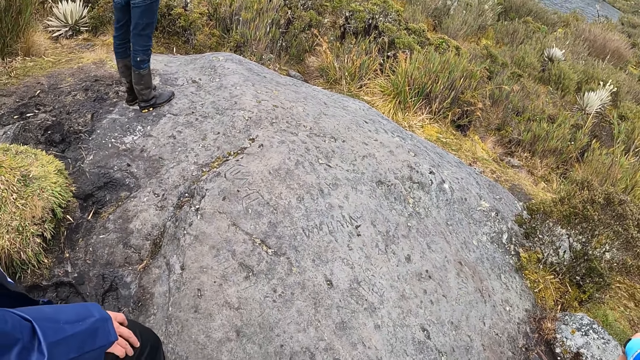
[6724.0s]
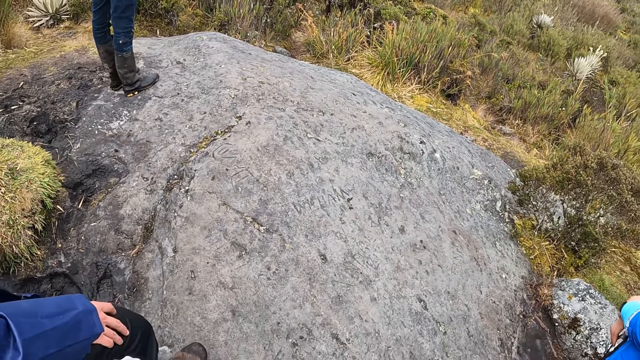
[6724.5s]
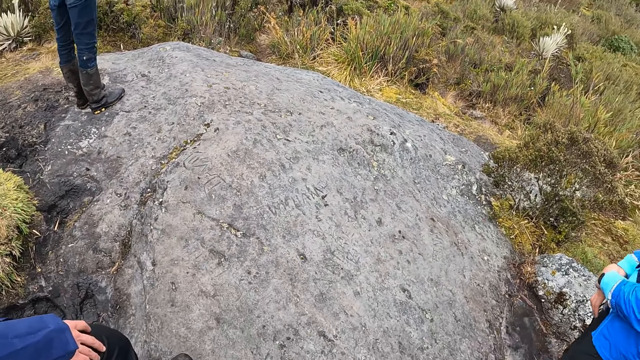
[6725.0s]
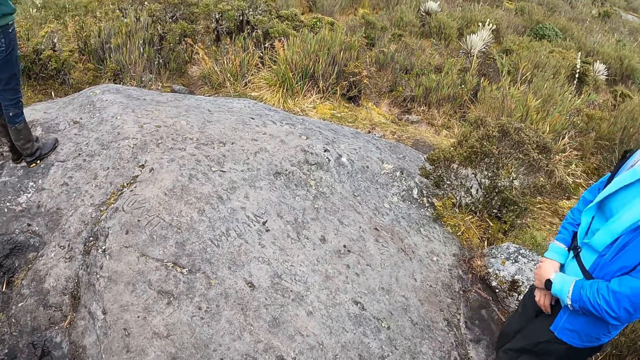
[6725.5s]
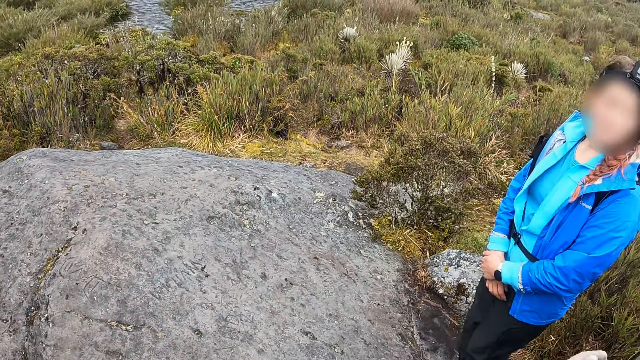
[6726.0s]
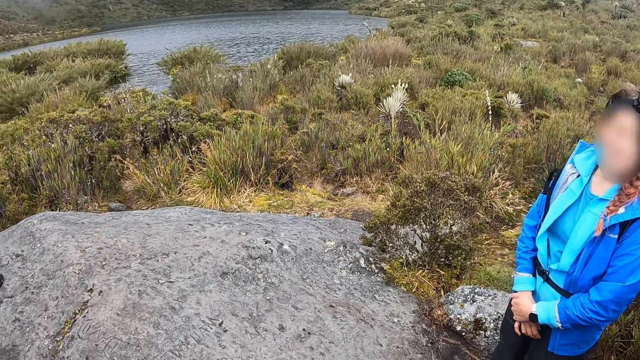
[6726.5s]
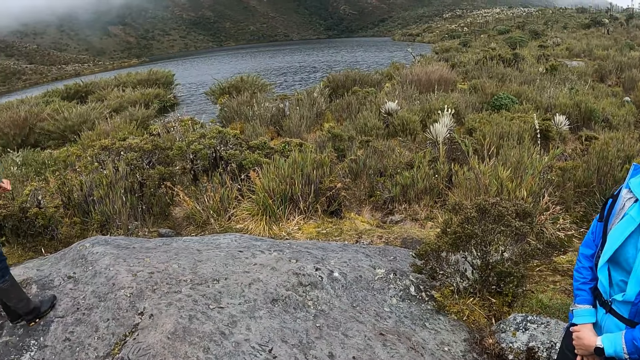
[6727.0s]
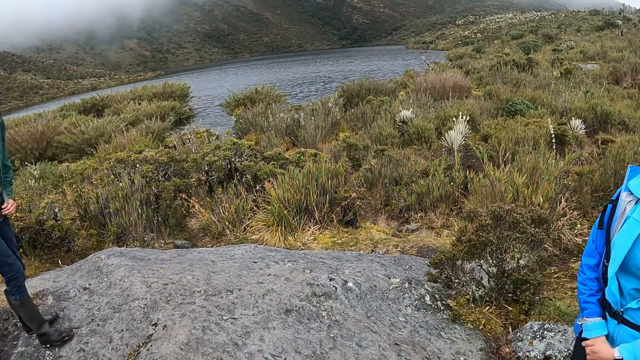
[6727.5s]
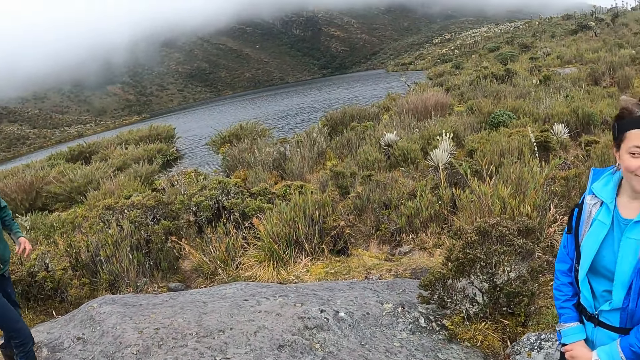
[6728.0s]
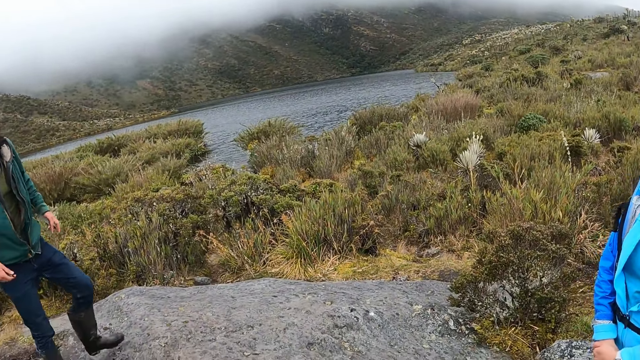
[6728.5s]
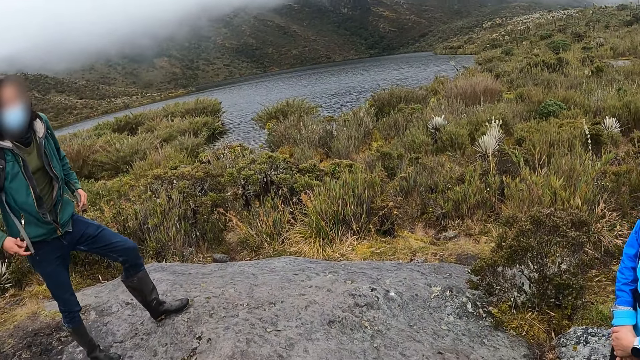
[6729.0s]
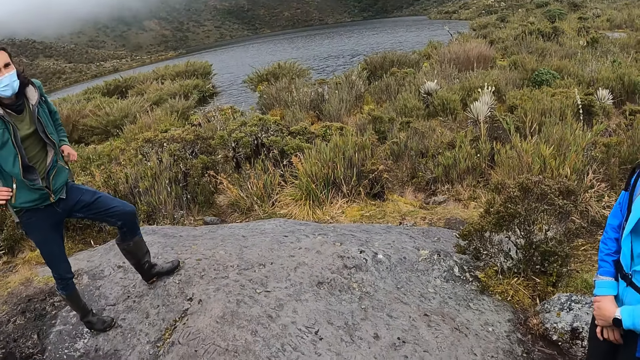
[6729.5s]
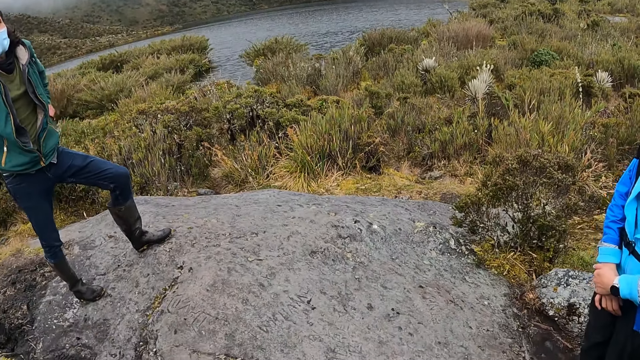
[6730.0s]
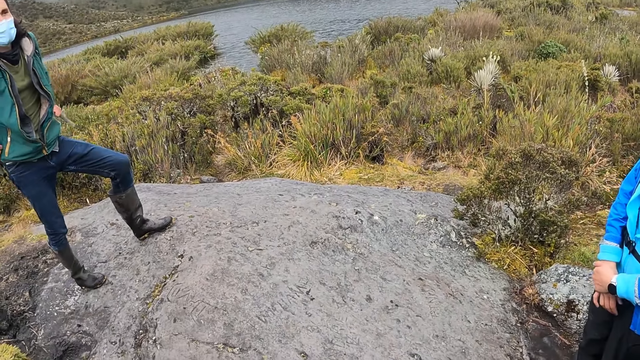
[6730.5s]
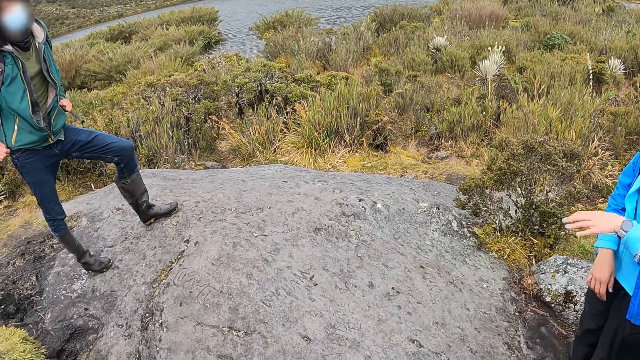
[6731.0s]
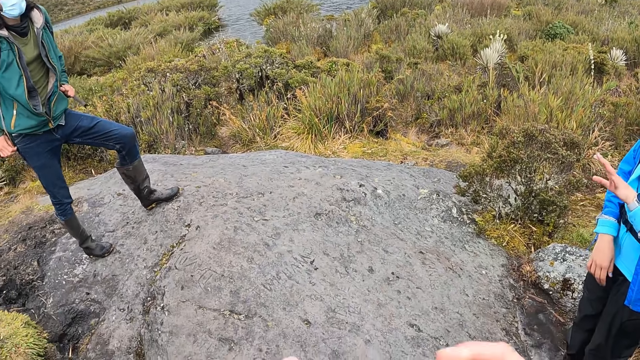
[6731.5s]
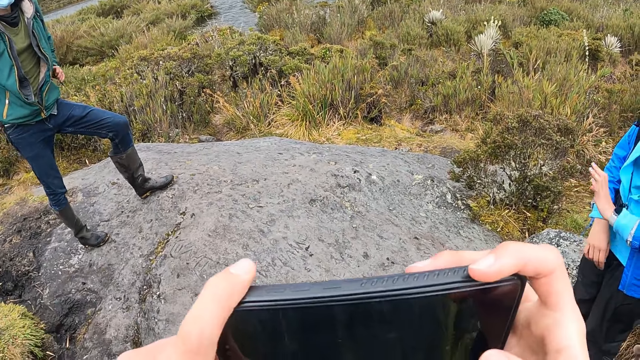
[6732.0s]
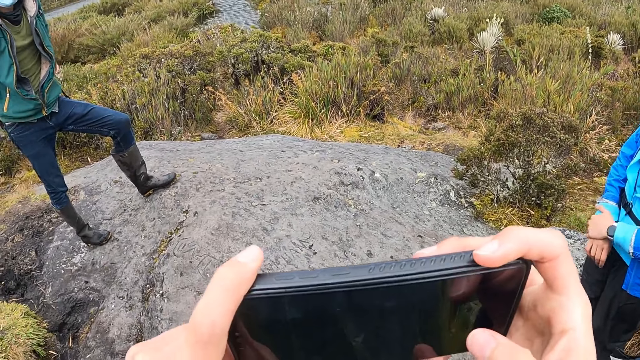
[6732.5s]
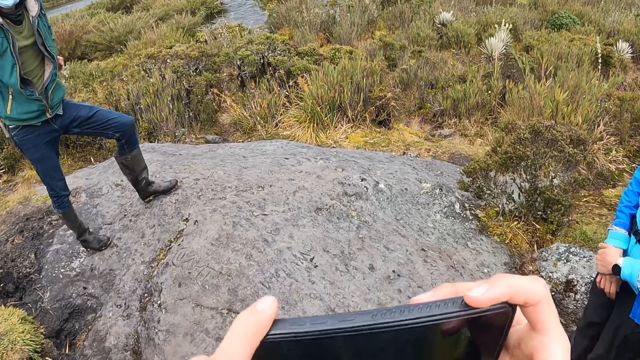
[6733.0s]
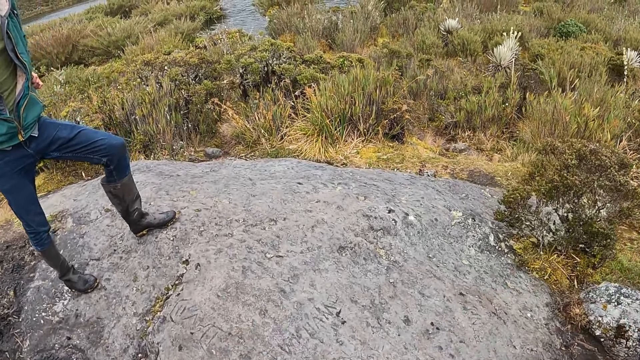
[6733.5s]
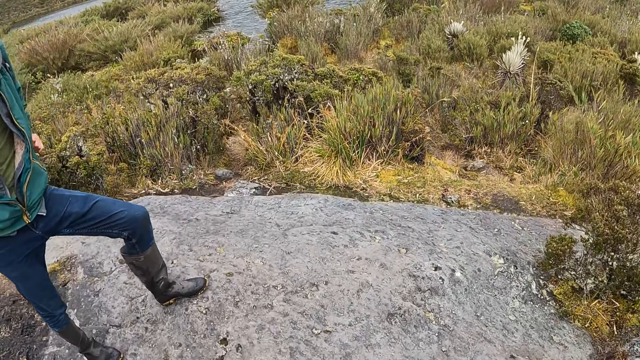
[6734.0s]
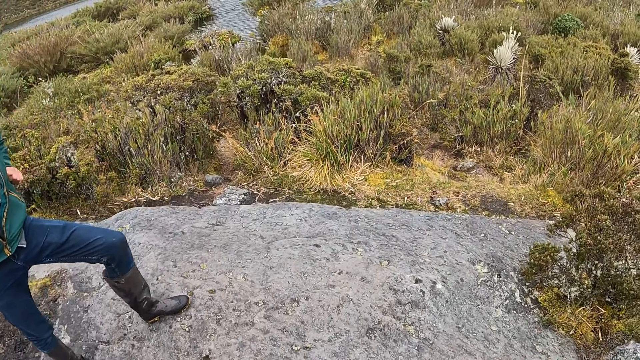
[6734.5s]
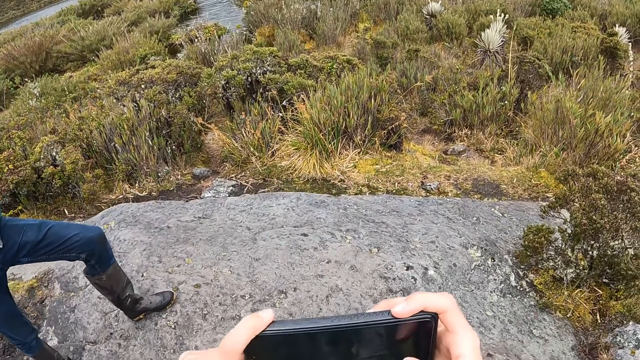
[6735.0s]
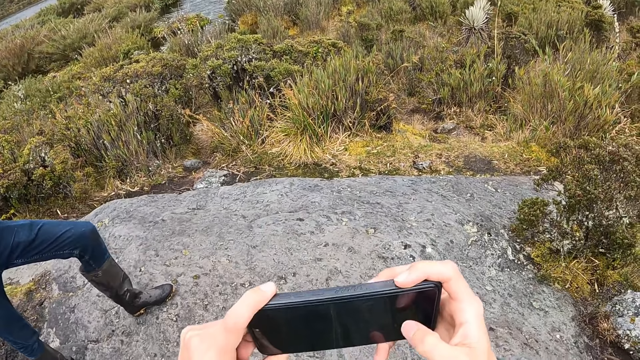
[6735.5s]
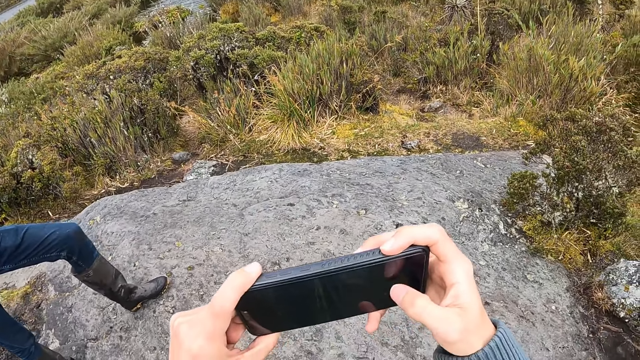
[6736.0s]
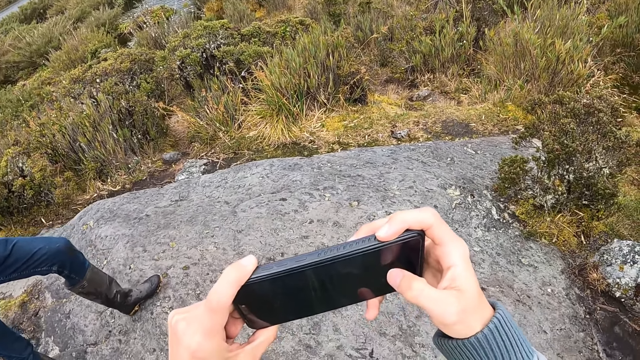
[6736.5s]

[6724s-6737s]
The camera wearer holds the phone with both hands. They record with the phone.

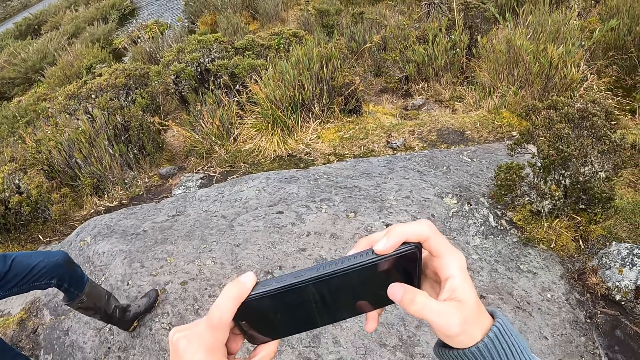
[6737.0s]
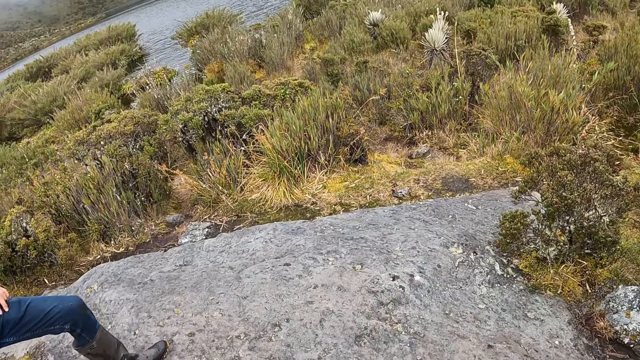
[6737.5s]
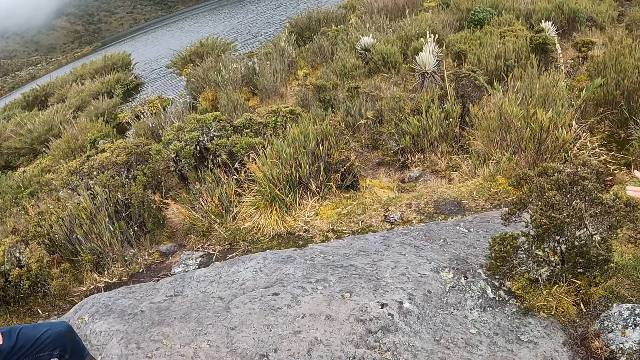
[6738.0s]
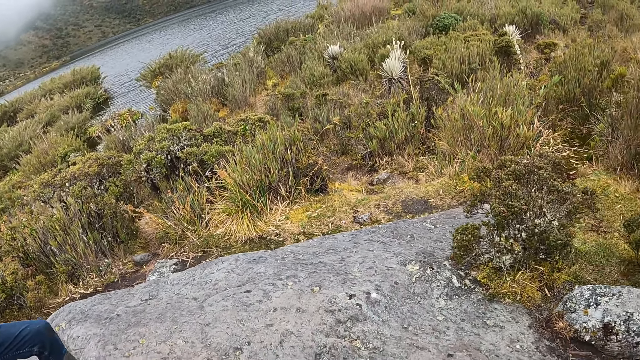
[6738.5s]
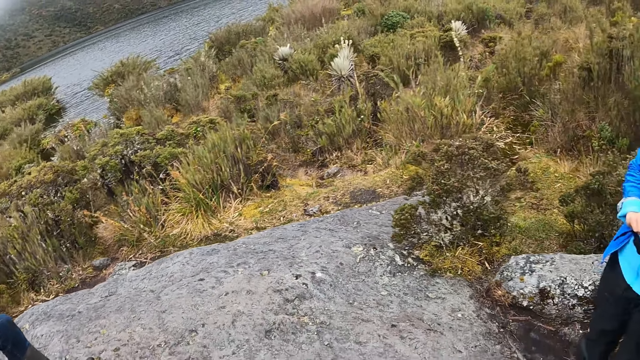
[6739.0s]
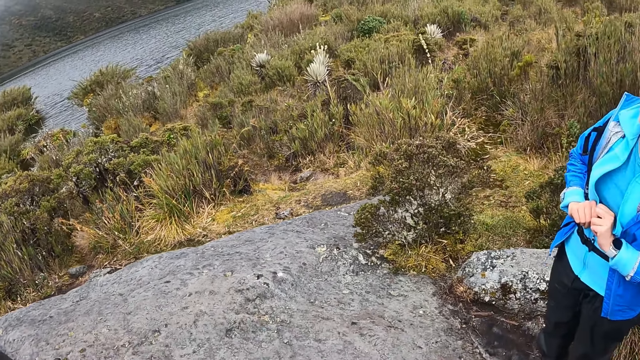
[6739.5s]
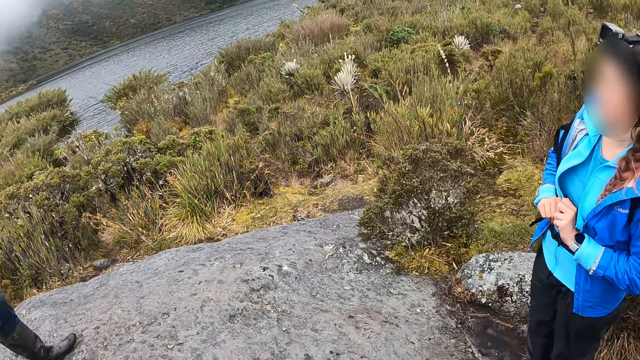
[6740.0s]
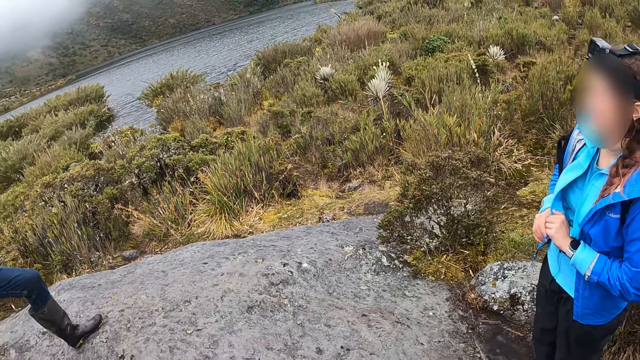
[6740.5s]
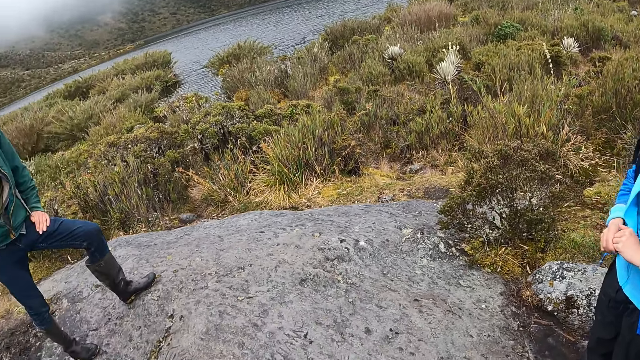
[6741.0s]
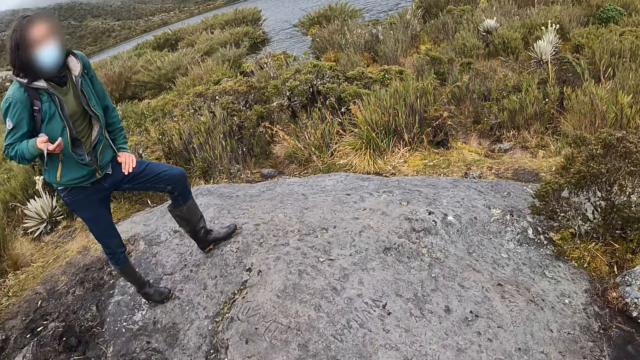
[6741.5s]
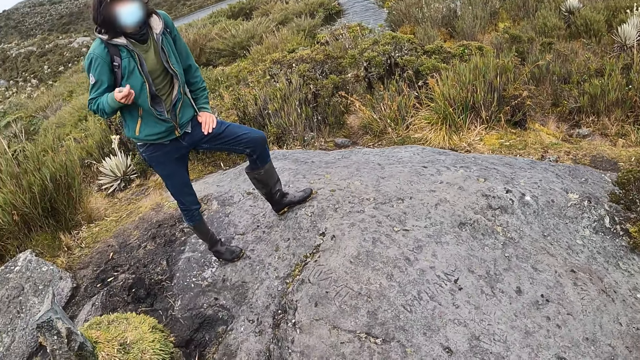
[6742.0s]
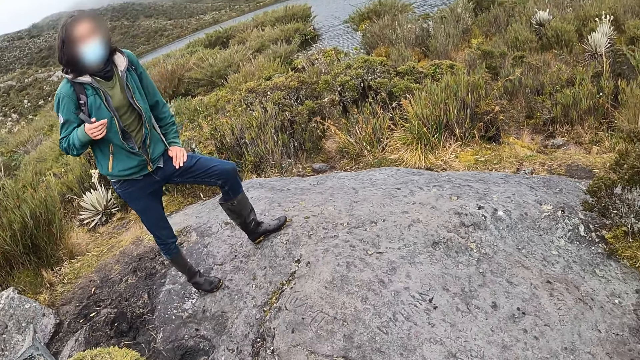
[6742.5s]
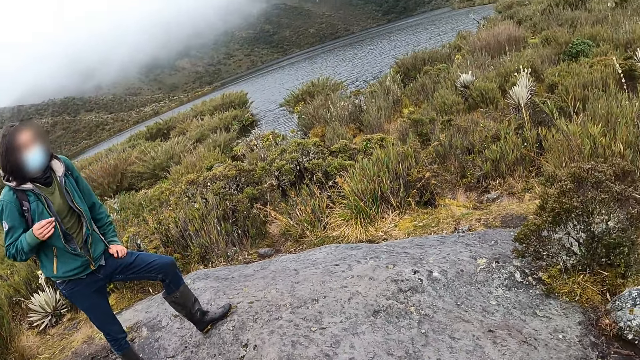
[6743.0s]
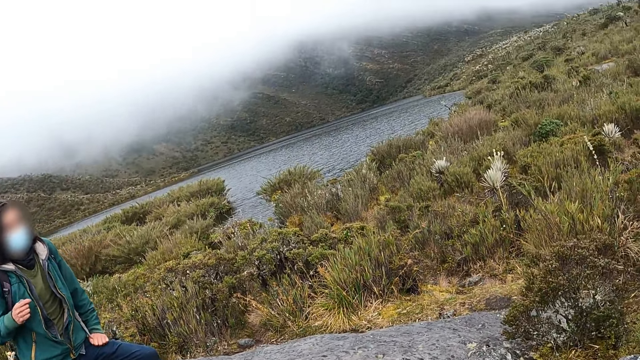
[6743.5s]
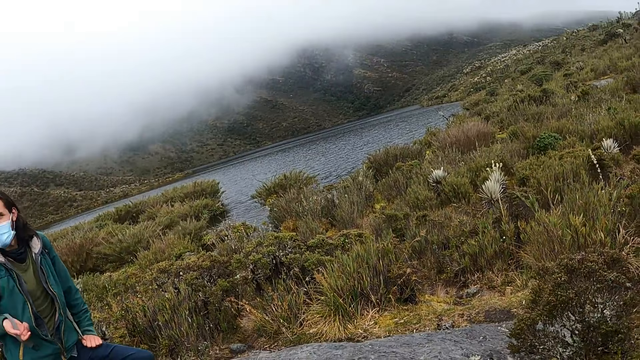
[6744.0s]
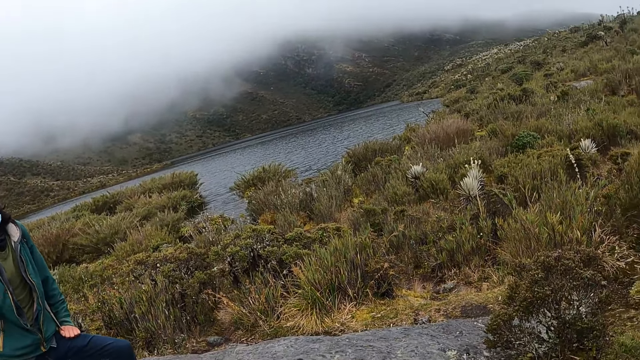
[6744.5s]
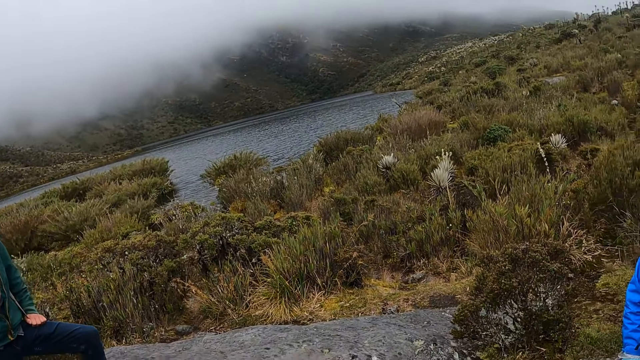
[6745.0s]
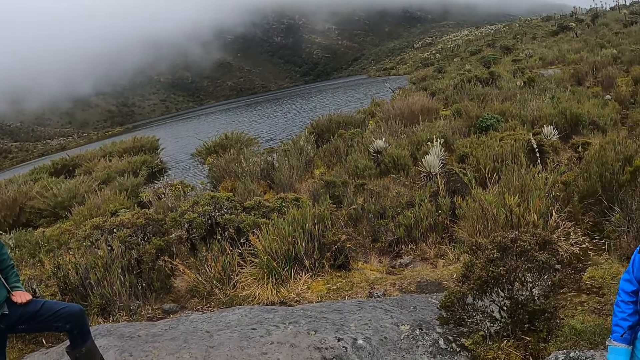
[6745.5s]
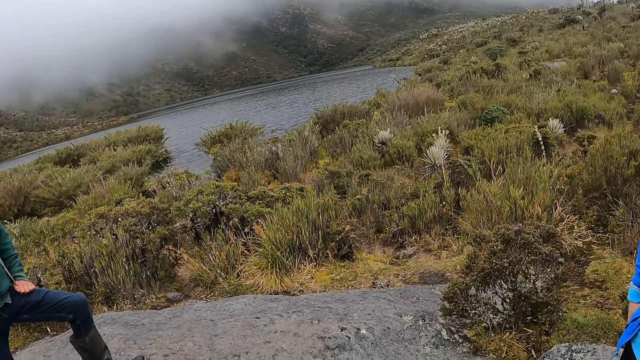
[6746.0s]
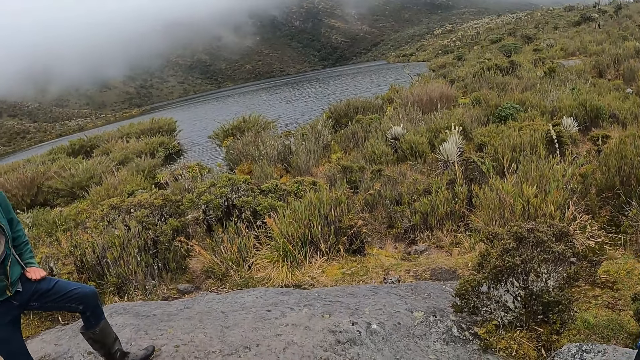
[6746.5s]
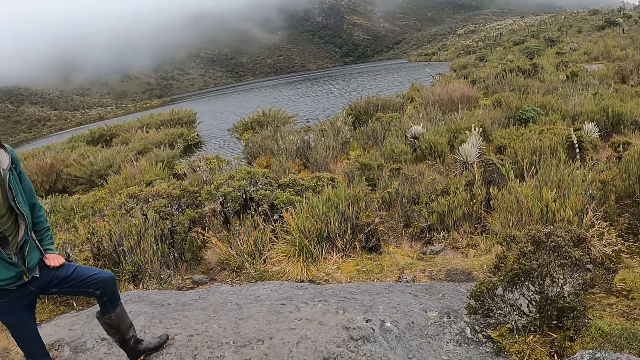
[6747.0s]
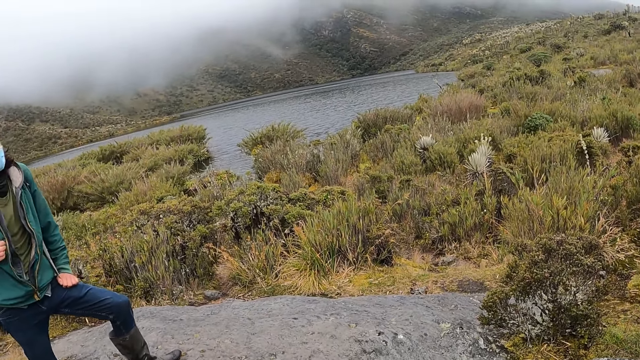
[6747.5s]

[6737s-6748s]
The camera wearer interacts with people.
